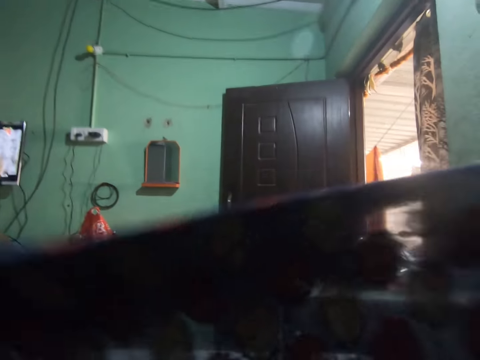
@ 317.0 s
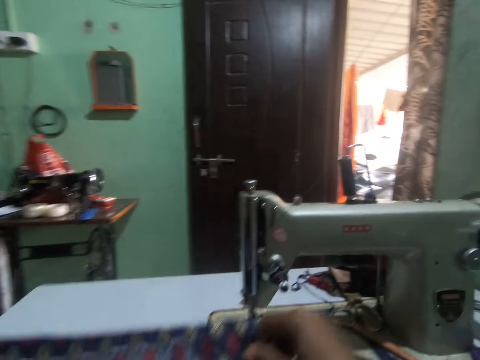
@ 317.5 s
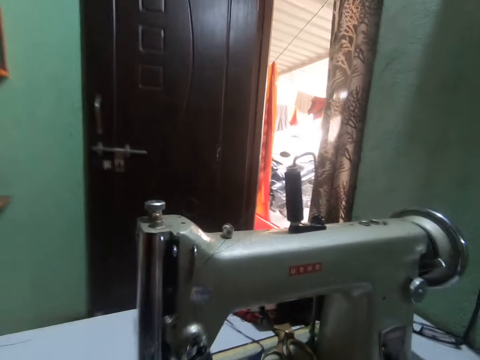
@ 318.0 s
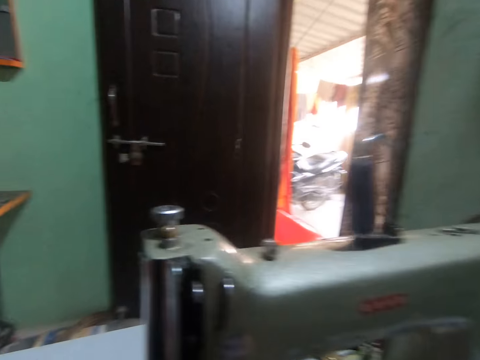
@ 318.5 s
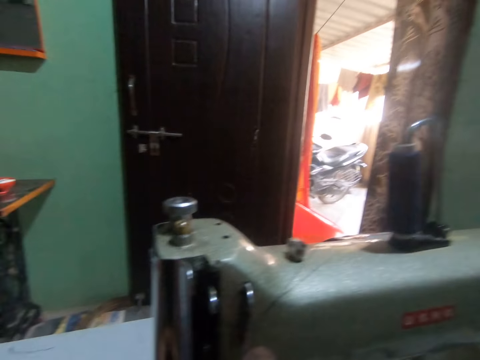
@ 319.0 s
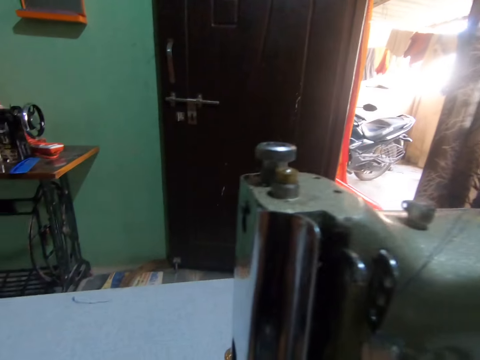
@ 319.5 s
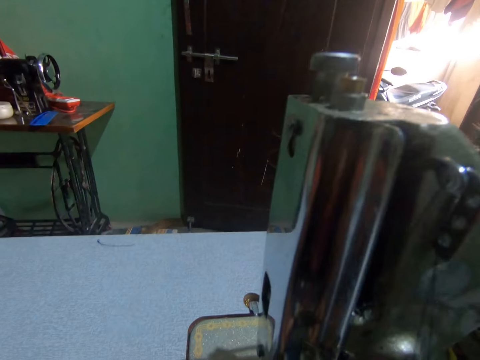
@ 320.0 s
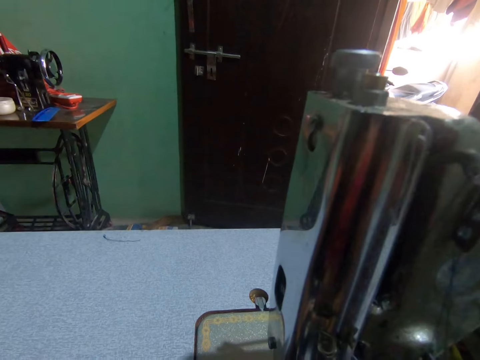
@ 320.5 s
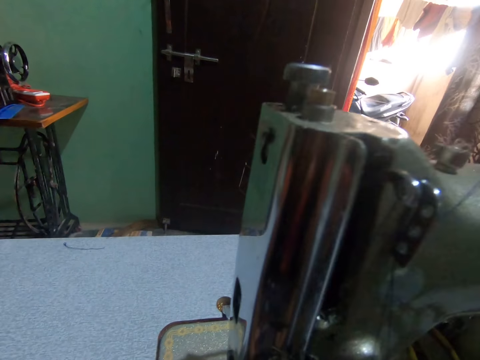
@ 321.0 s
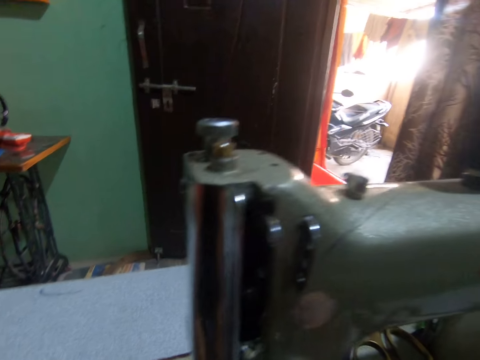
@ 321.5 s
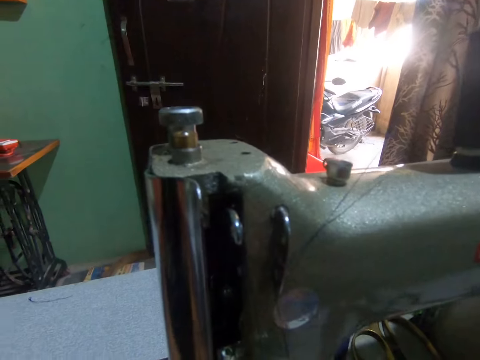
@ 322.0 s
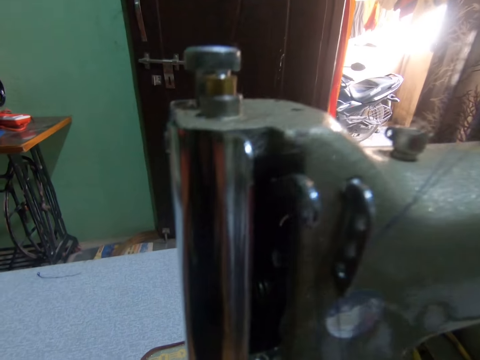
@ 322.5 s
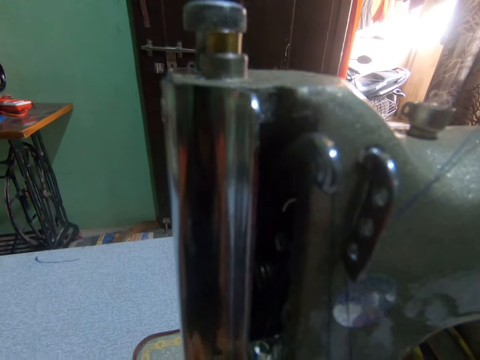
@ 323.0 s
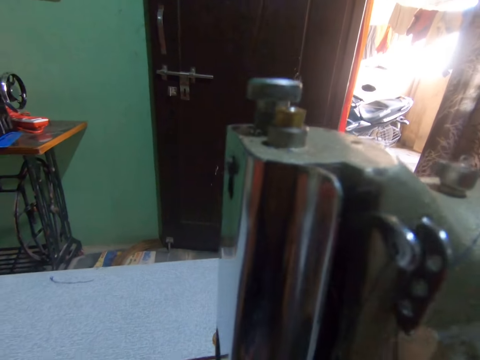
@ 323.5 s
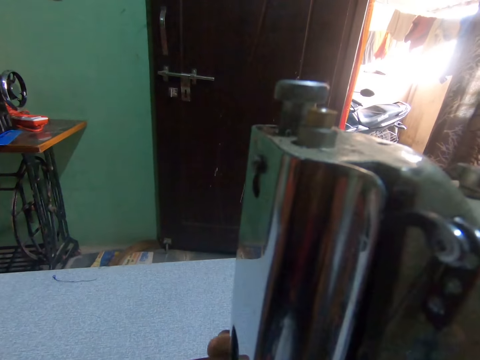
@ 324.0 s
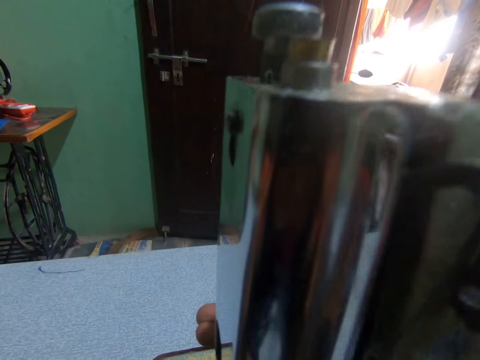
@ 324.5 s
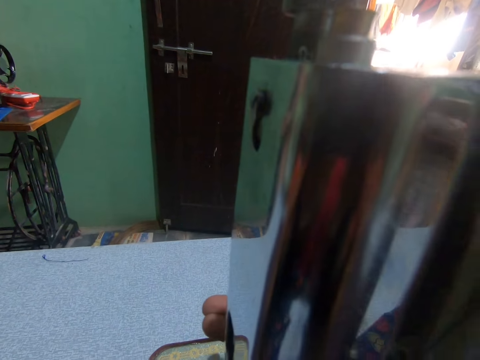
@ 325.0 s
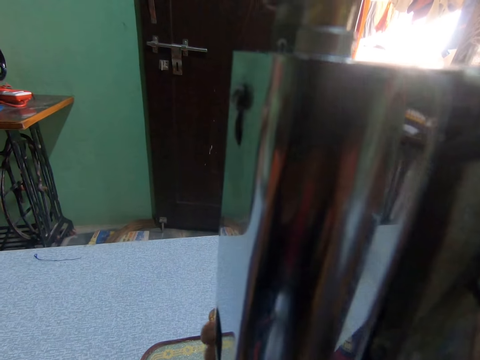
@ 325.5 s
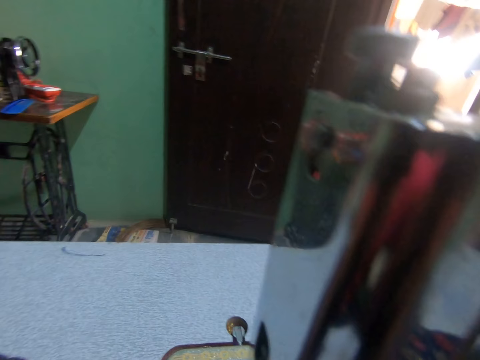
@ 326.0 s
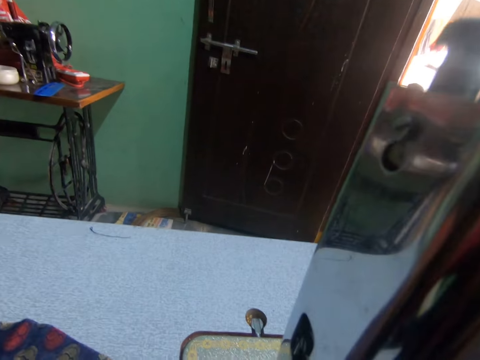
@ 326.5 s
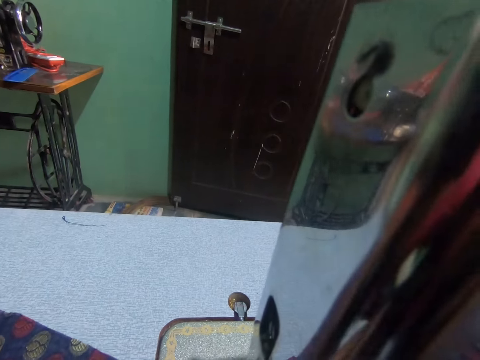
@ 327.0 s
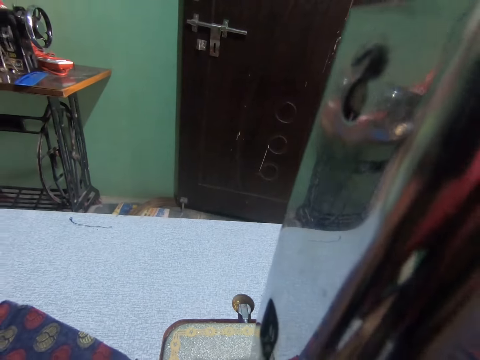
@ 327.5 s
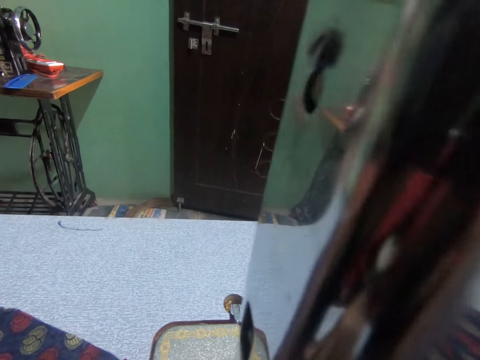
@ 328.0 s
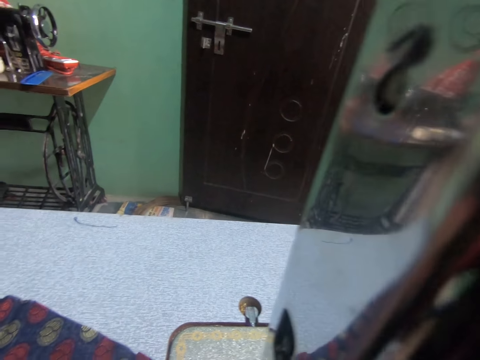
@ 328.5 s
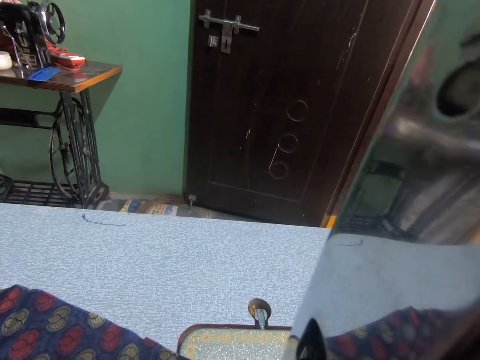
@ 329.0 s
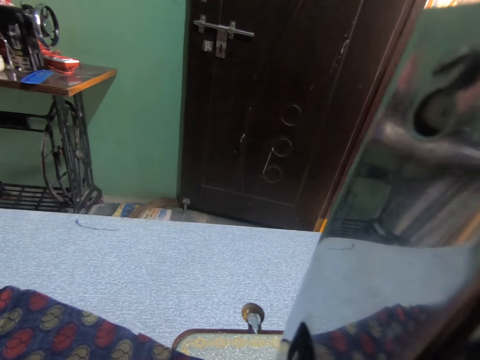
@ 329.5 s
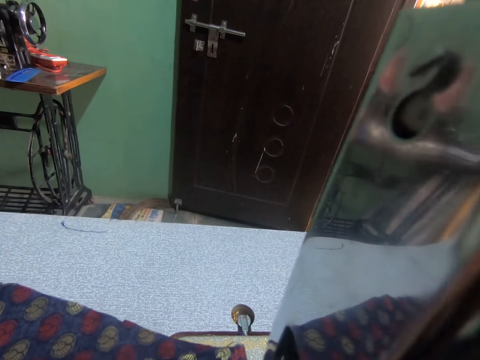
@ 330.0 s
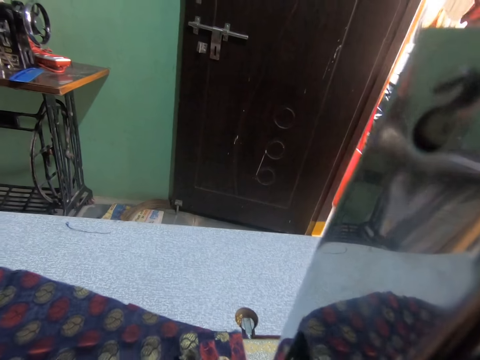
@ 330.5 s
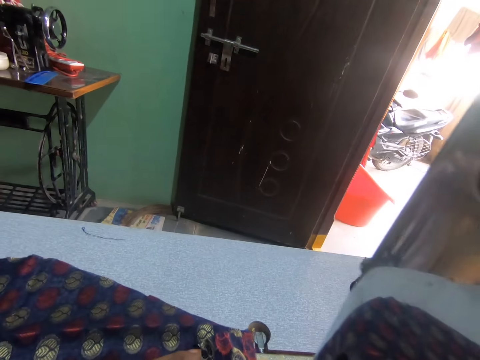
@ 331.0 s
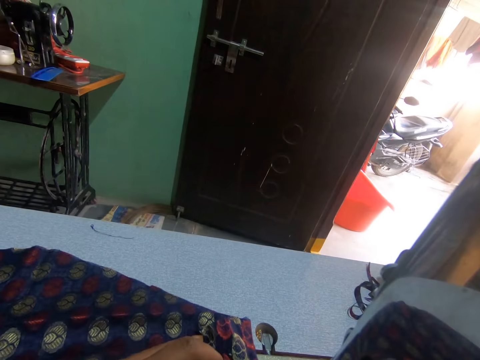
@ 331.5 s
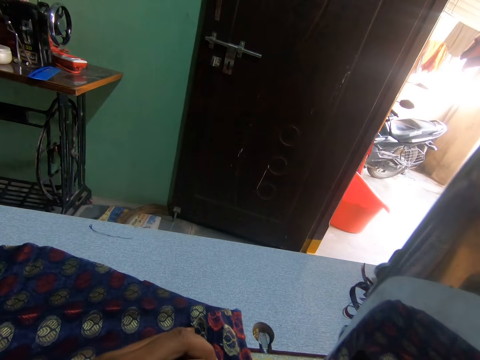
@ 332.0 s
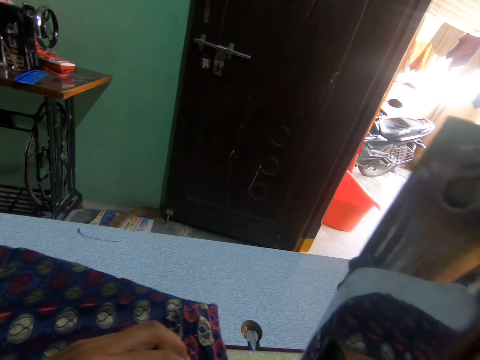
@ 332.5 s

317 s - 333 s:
The camera wearer places the dress on the sewing machine with both hands. They turn the presser bar lifter. They sew the dress with the sewing machine.

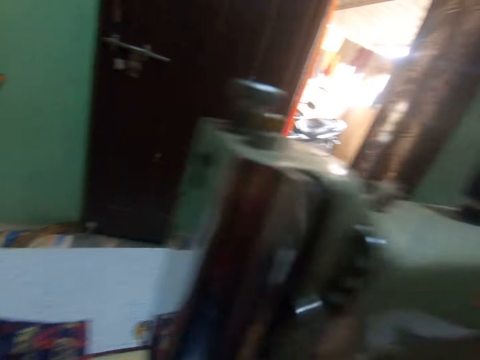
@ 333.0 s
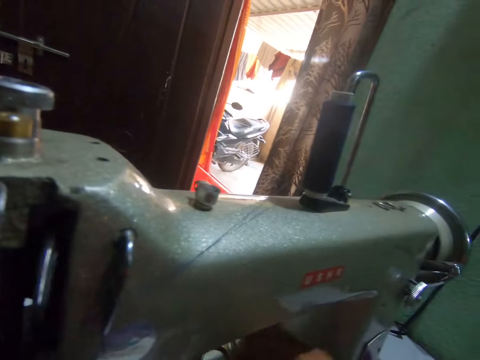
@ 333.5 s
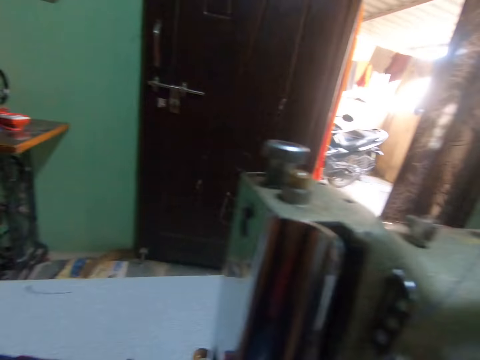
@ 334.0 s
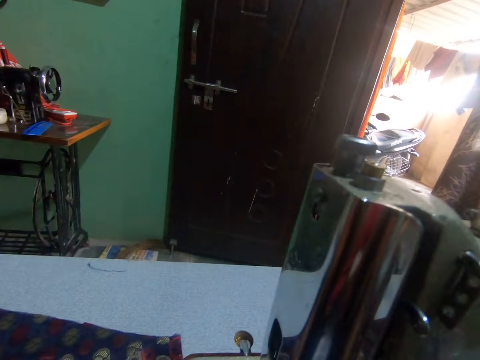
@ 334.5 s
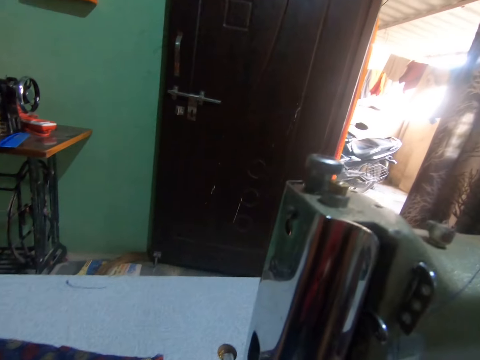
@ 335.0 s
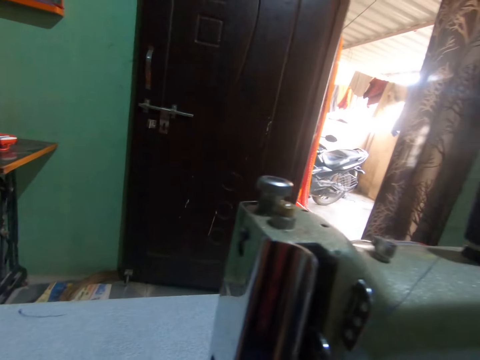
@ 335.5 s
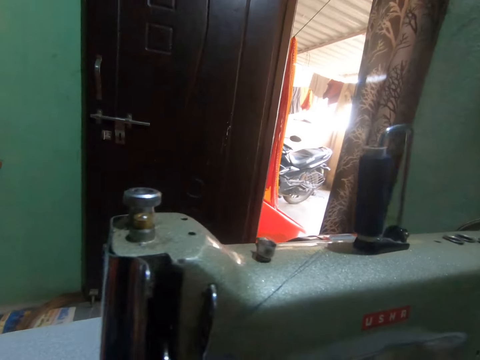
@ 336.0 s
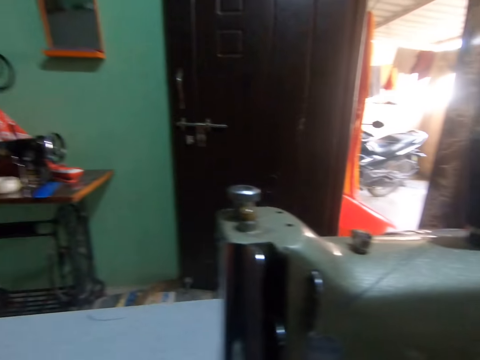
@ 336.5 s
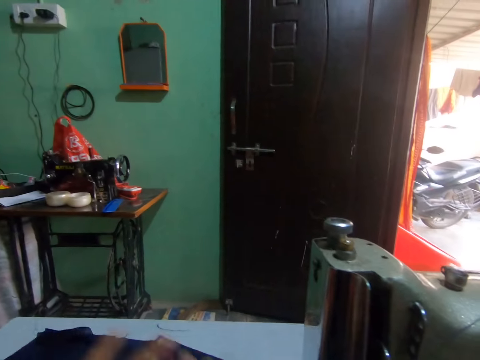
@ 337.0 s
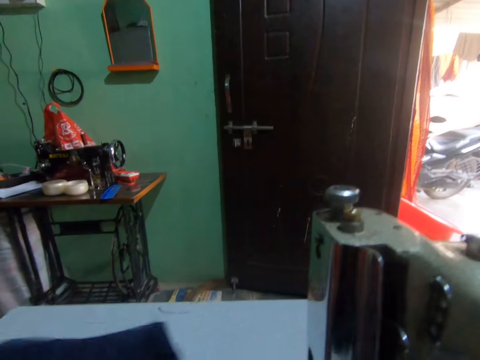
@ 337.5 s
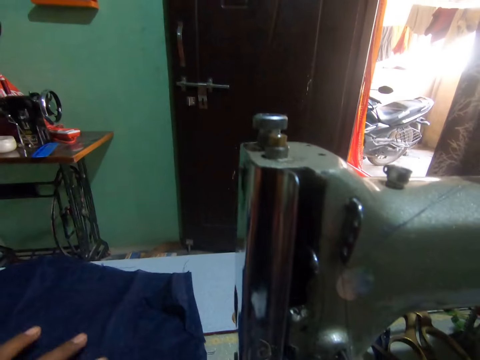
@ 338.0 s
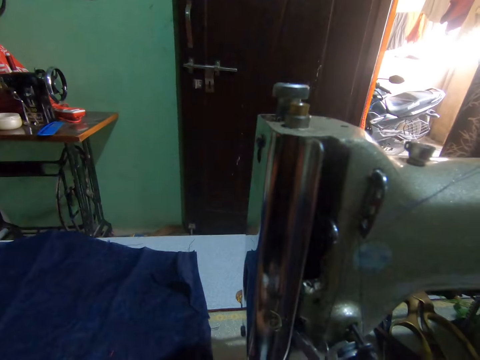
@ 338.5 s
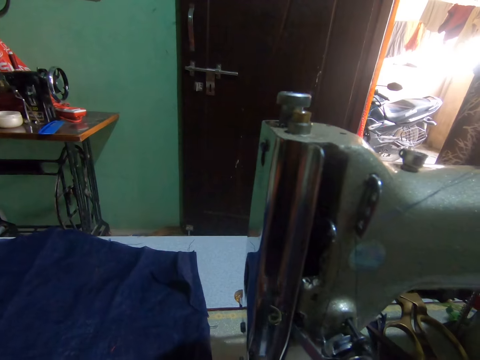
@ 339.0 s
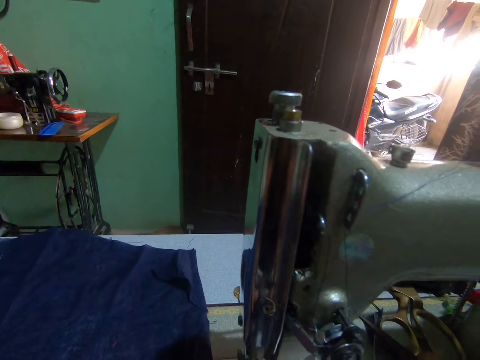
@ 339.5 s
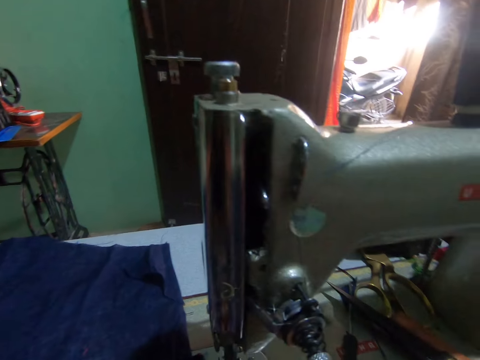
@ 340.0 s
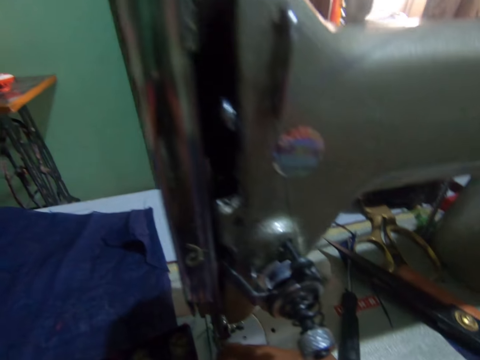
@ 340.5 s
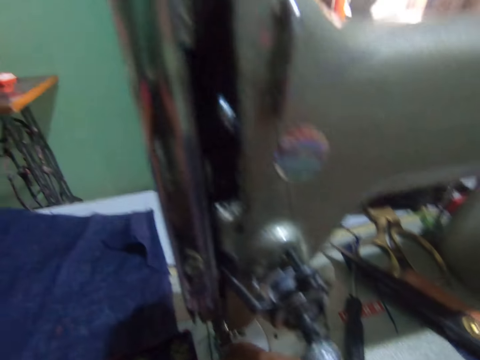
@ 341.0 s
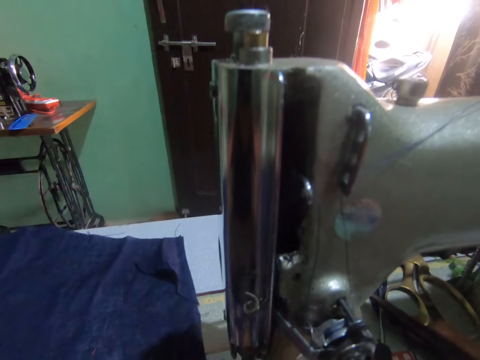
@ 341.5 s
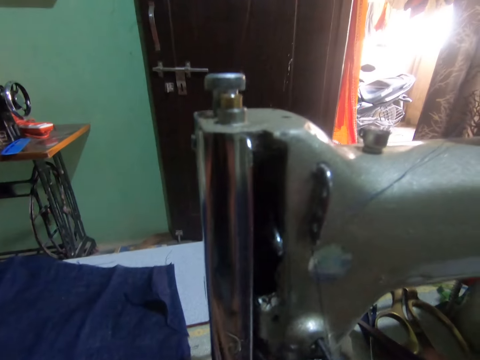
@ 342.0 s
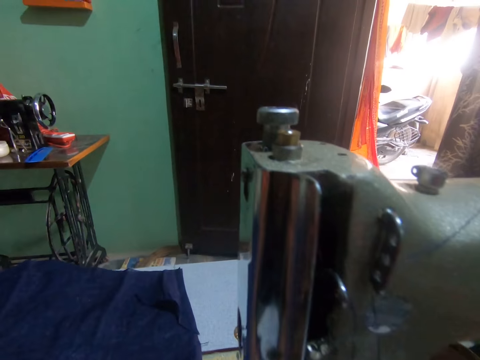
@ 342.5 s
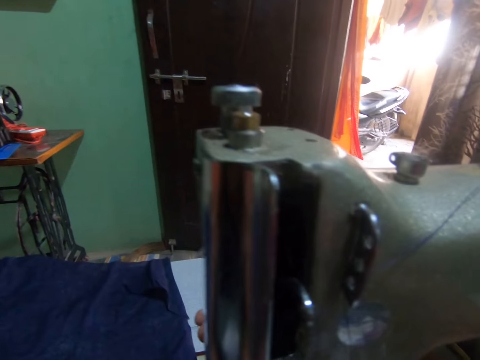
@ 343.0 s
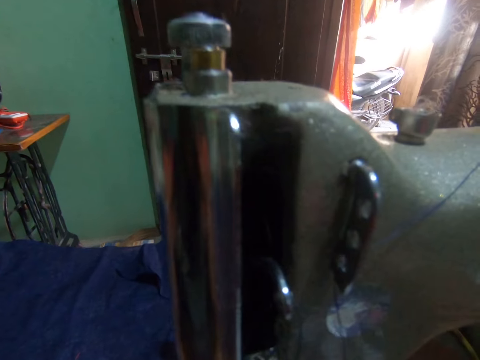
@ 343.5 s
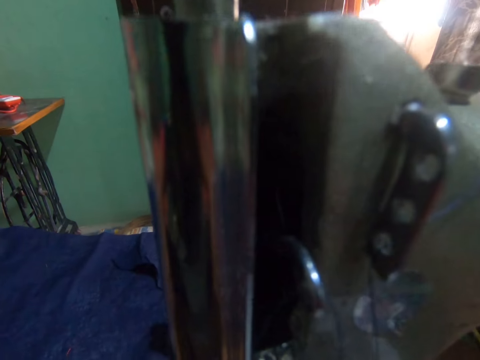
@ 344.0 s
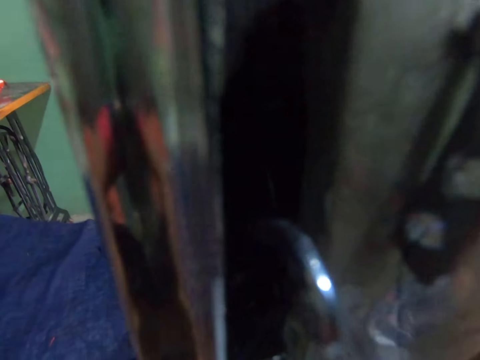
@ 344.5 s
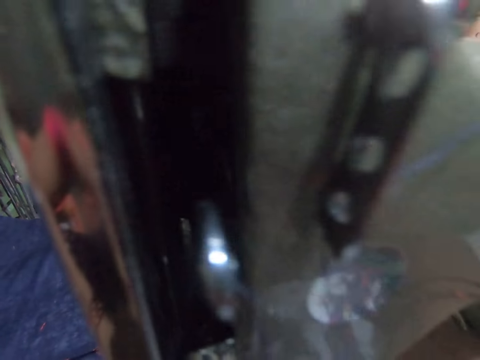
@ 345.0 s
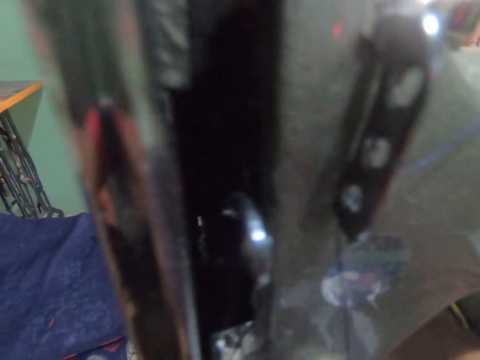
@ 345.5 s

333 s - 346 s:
The camera wearer turns the fabric on the machine. They turn the presser bar lifter.
